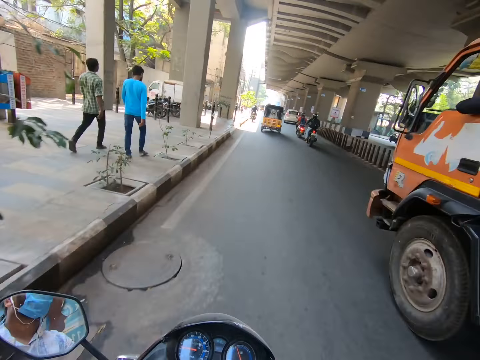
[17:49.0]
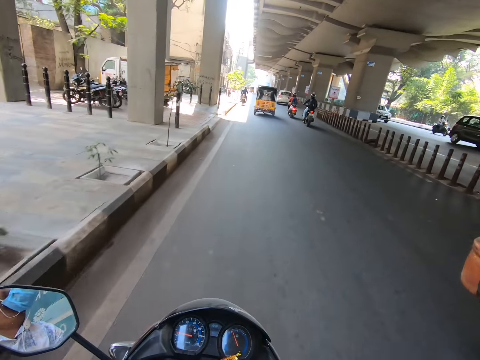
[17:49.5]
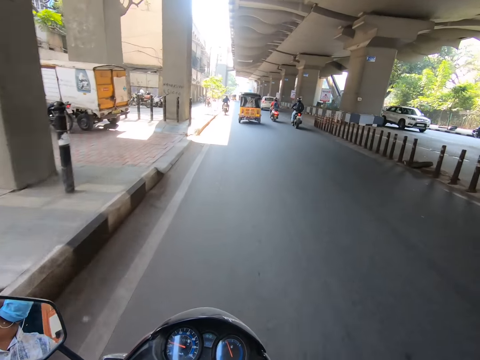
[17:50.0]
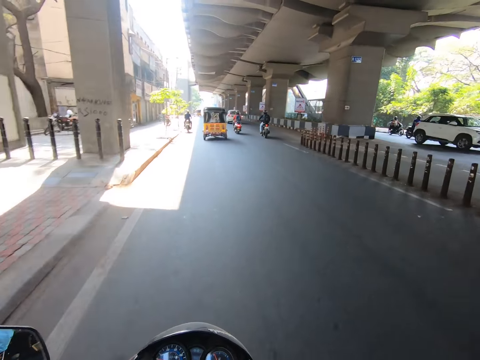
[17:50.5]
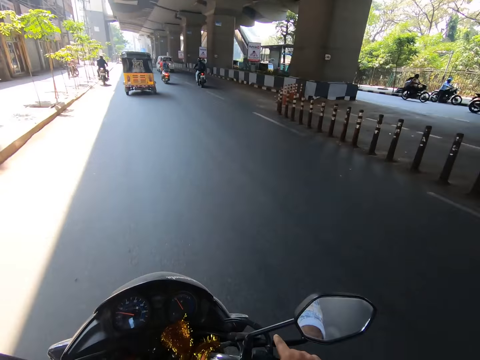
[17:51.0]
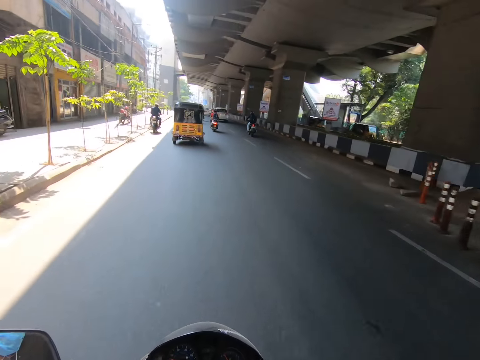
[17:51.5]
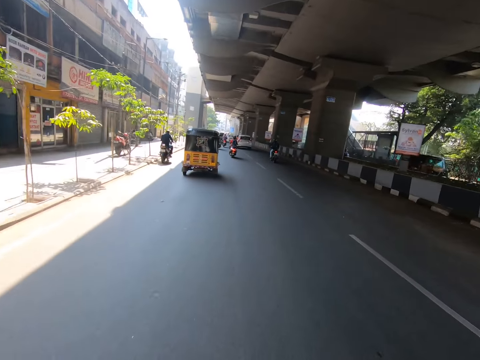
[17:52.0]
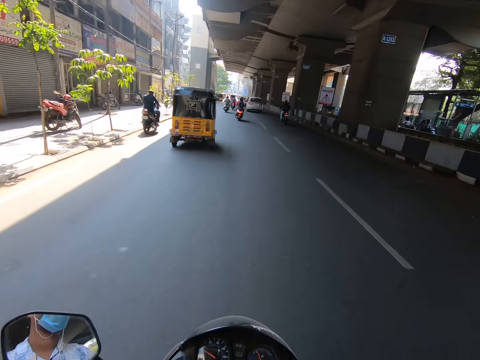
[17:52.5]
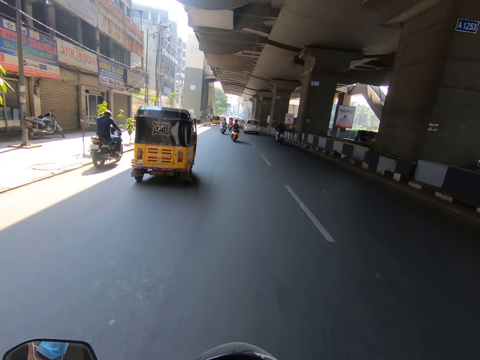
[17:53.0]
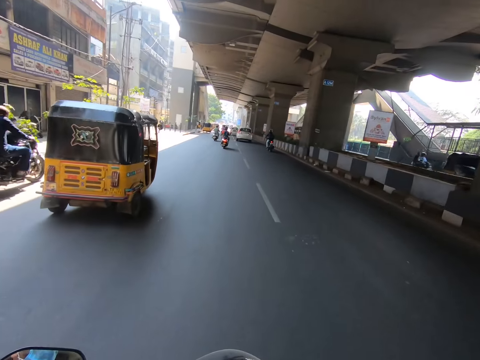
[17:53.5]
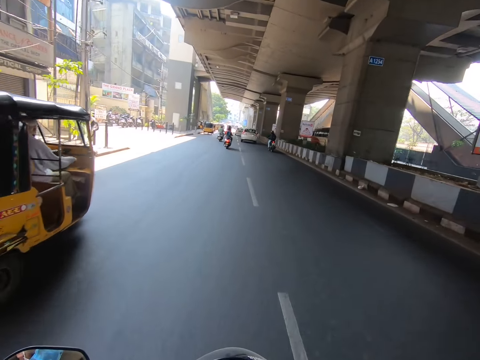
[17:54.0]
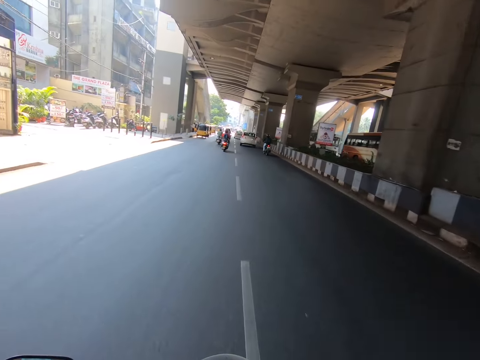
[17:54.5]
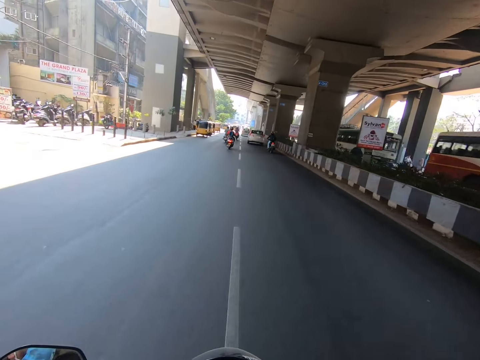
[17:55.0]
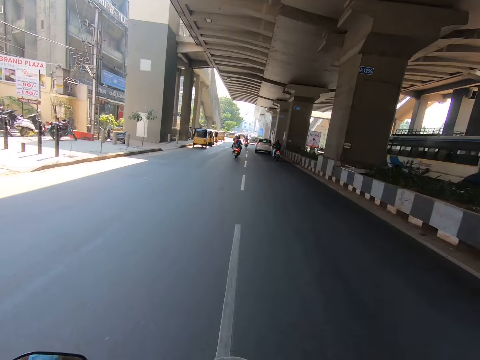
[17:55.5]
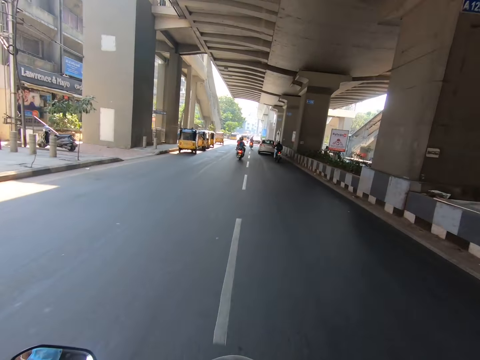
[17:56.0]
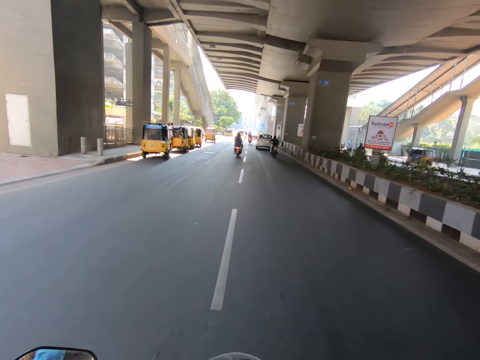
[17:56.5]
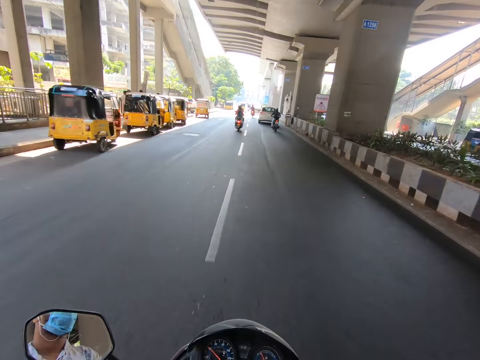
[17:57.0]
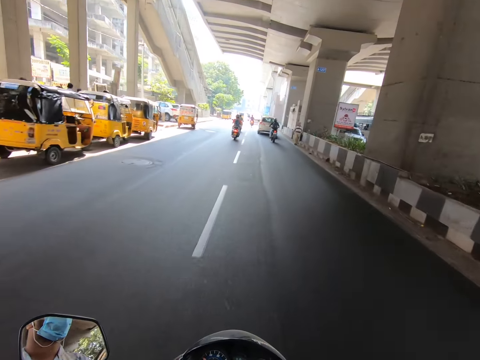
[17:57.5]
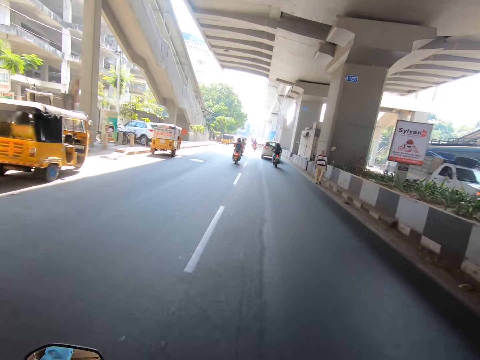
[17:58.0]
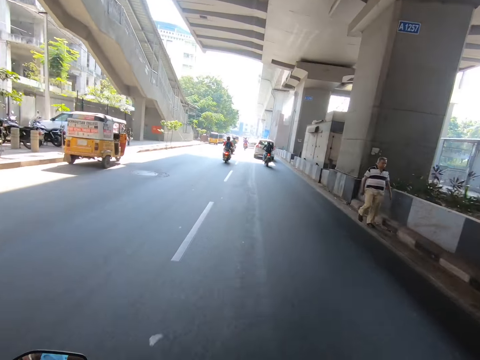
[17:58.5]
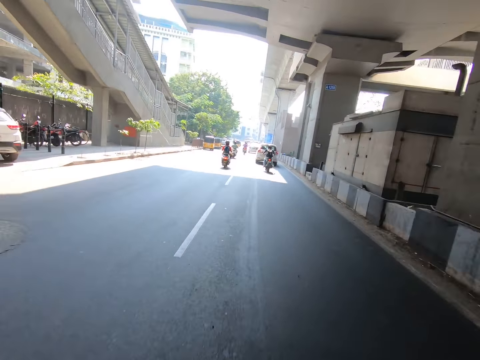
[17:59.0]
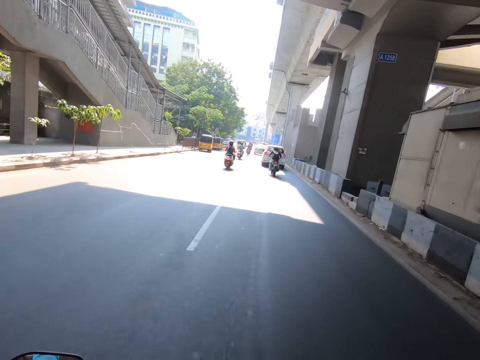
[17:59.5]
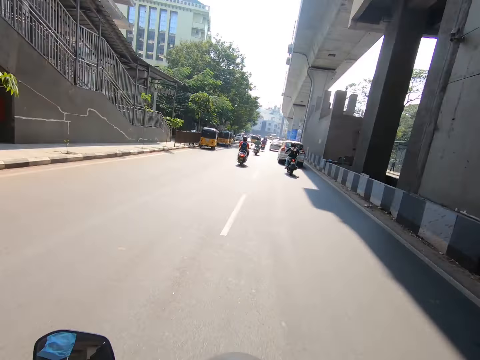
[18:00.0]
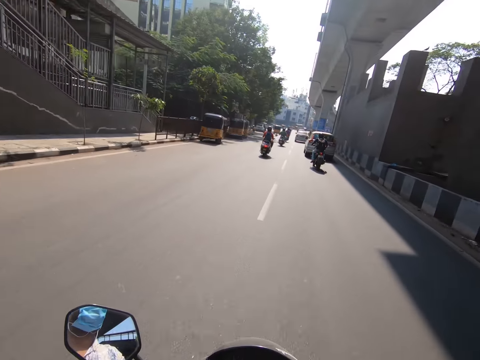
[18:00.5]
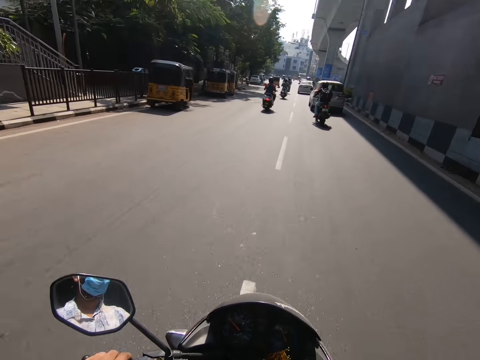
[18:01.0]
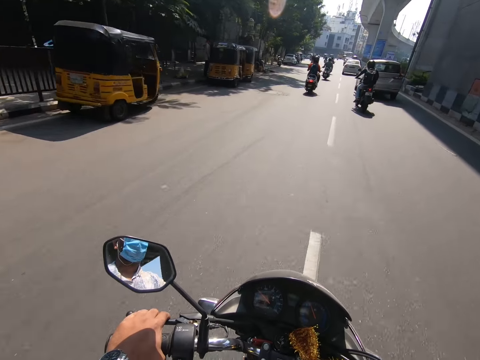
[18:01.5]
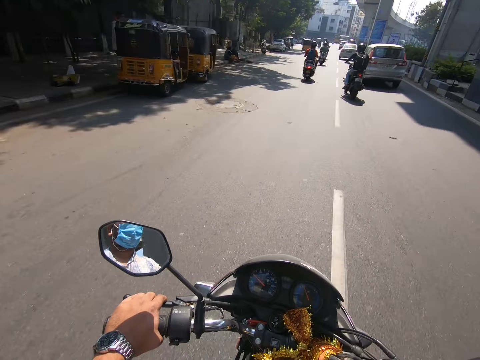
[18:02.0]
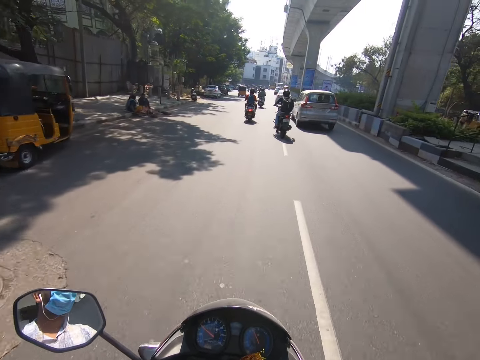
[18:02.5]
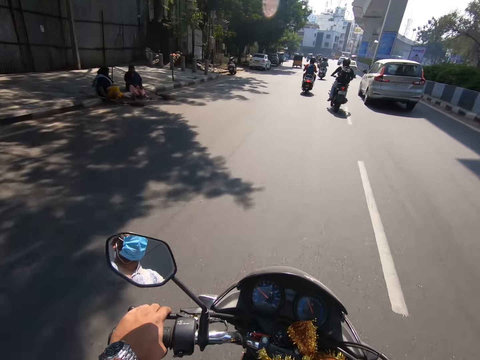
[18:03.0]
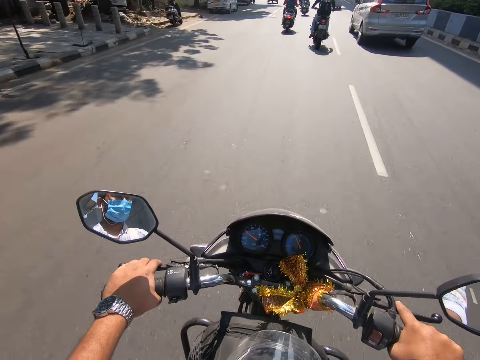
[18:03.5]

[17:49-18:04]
The camera wearer rides the motorcycle past a man and another man. They ride the motorcycle past a tricycle and a motorcycle. They ride the motorcycle past tricycles.

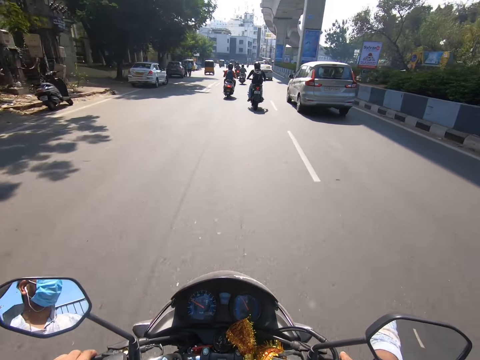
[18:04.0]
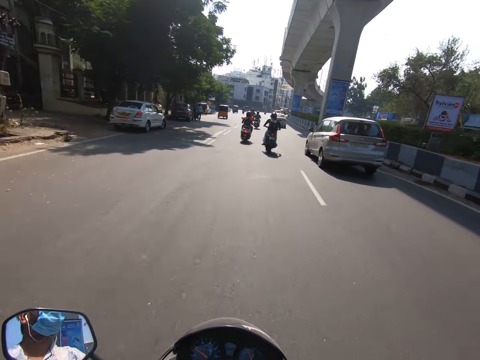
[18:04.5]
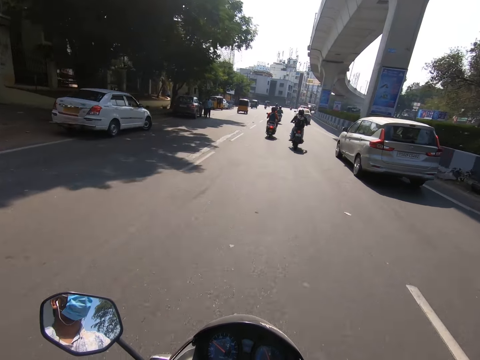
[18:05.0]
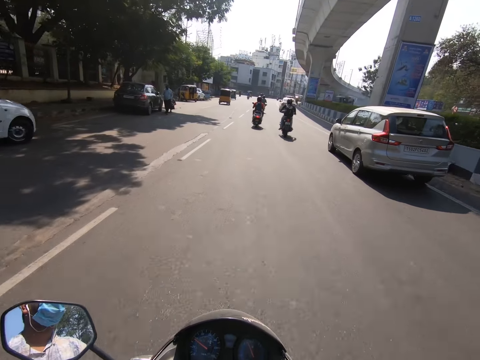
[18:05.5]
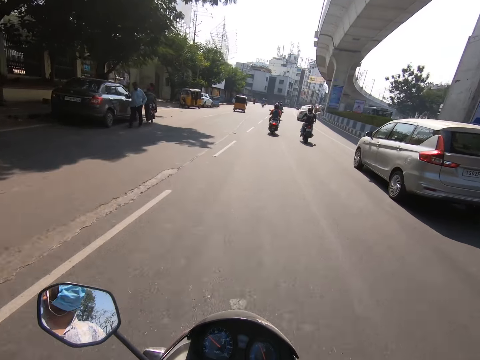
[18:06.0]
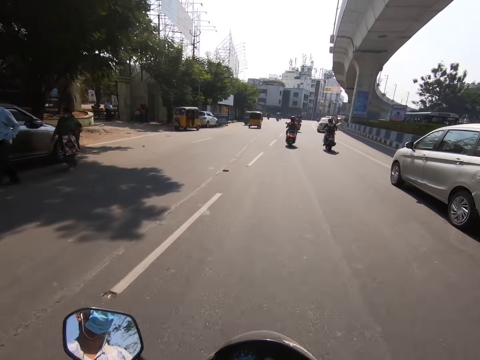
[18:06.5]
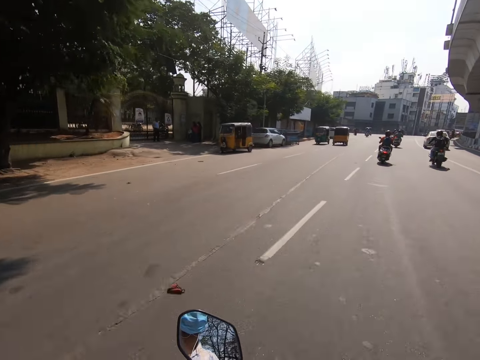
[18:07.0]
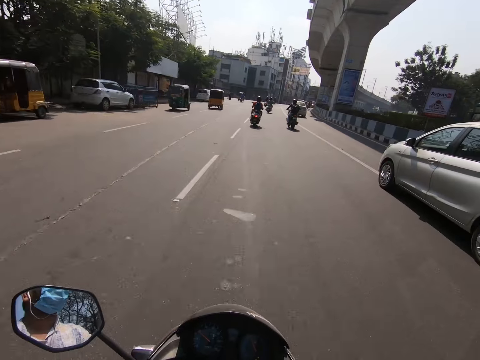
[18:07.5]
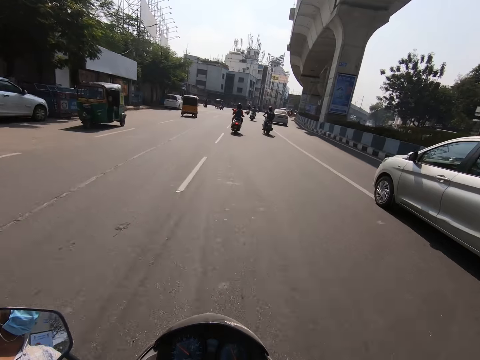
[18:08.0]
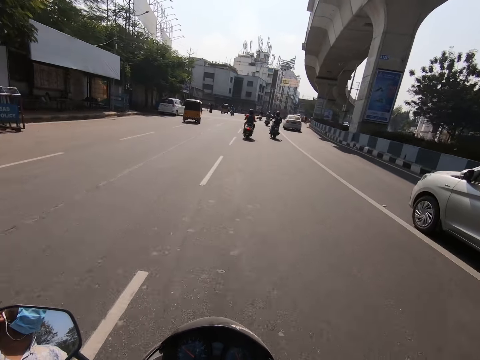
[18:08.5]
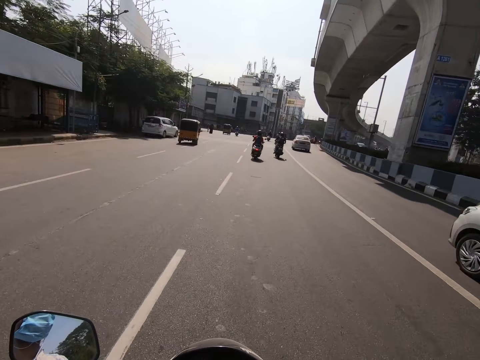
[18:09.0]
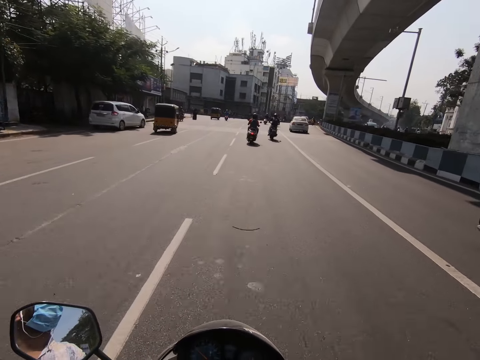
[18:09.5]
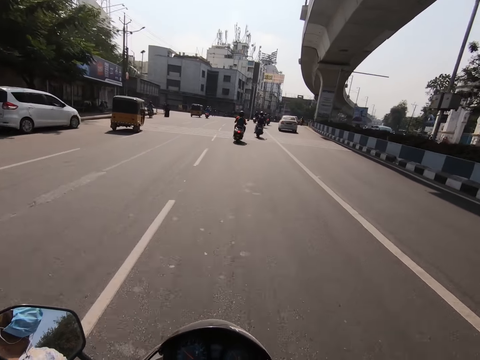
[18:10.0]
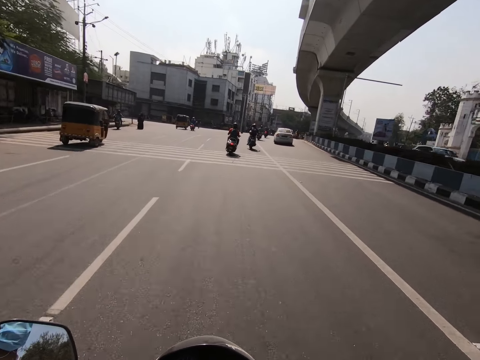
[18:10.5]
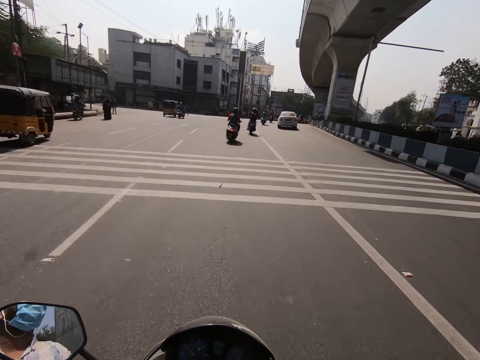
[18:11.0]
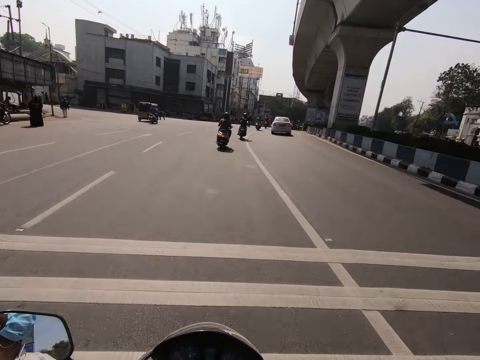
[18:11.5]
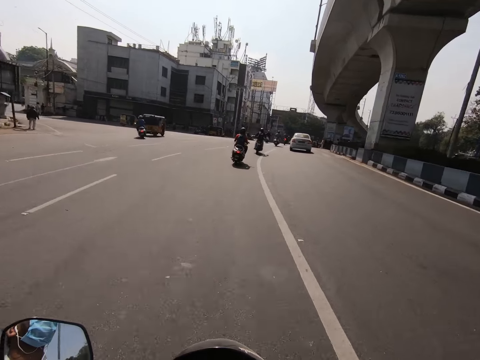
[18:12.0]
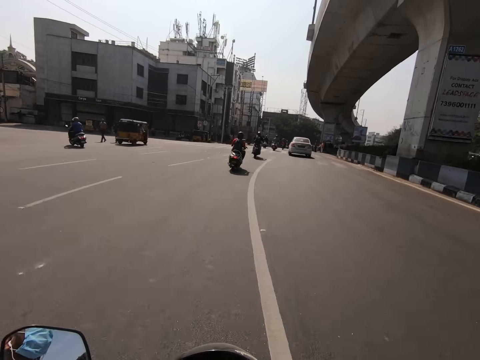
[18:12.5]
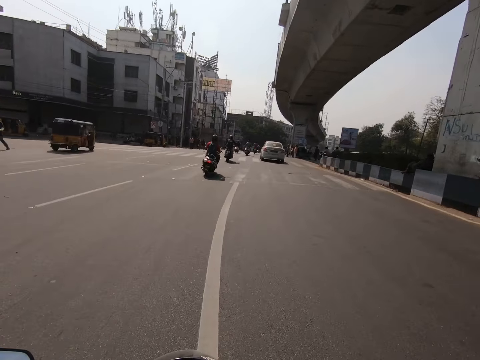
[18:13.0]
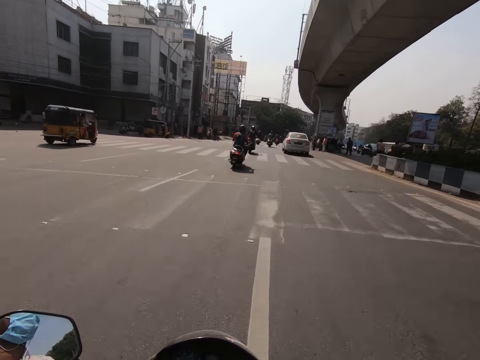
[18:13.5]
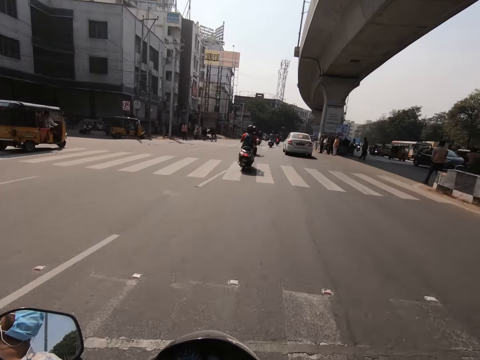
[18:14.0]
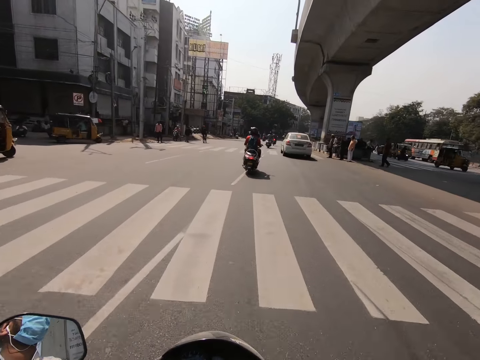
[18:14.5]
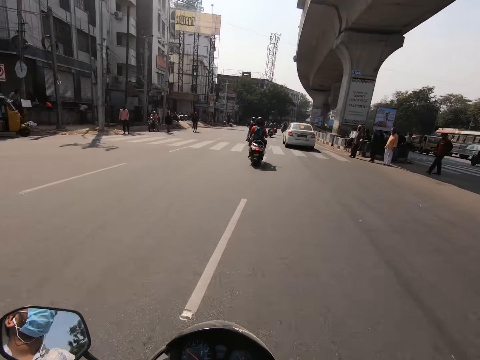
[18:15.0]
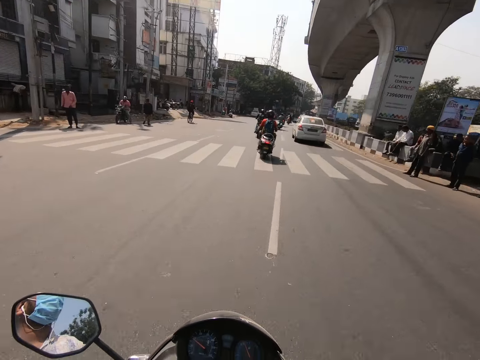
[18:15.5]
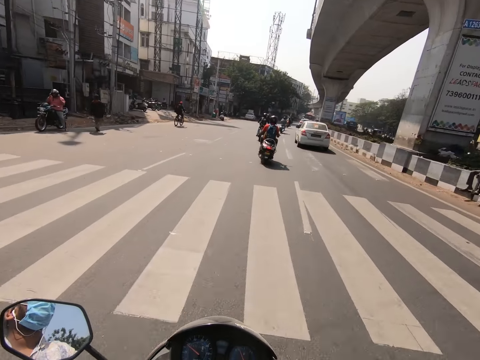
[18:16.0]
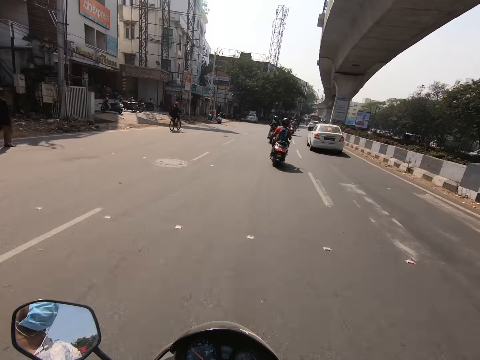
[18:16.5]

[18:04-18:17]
The camera wearer rides the motorcycle past an ash car.
